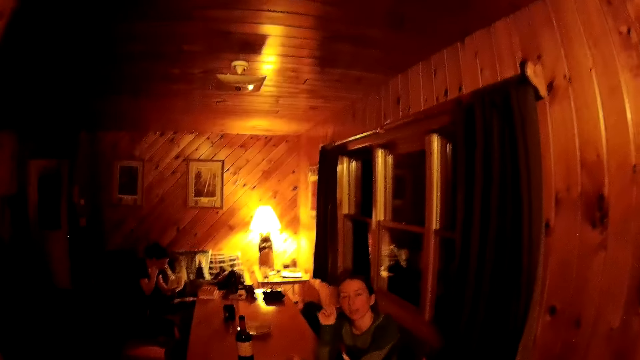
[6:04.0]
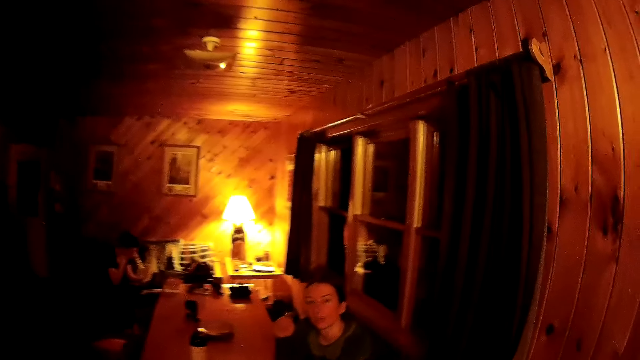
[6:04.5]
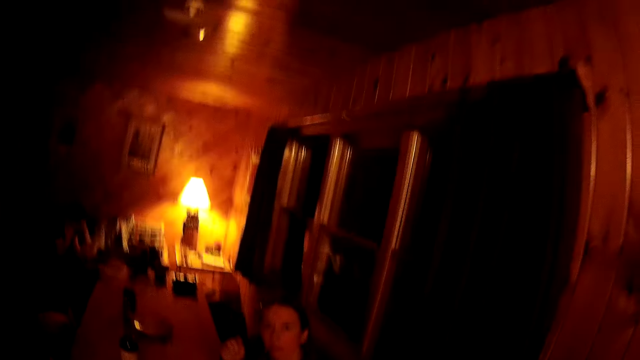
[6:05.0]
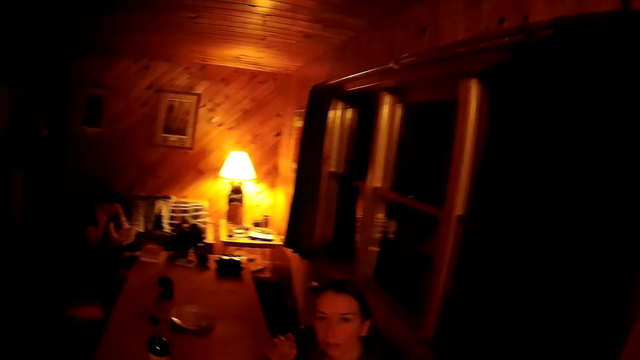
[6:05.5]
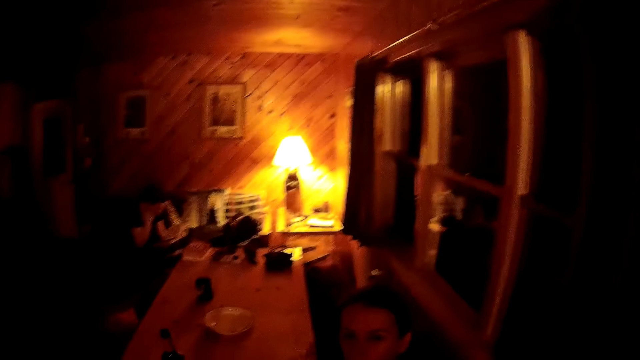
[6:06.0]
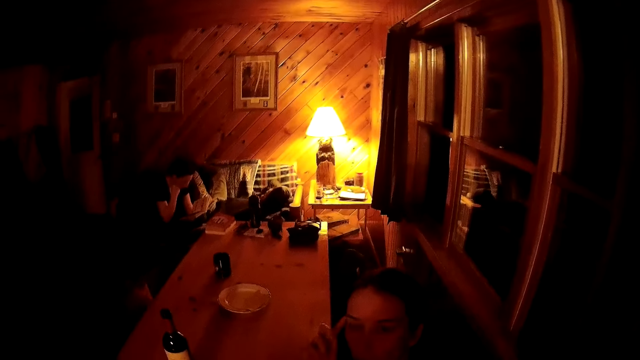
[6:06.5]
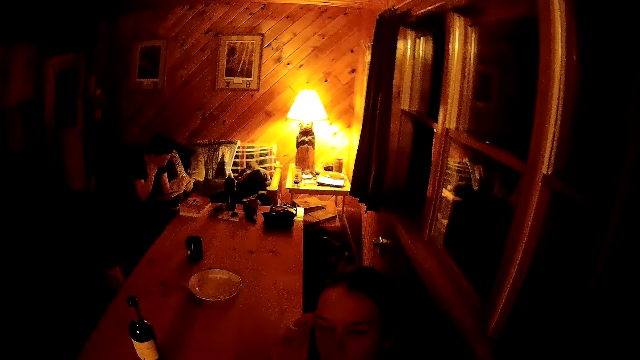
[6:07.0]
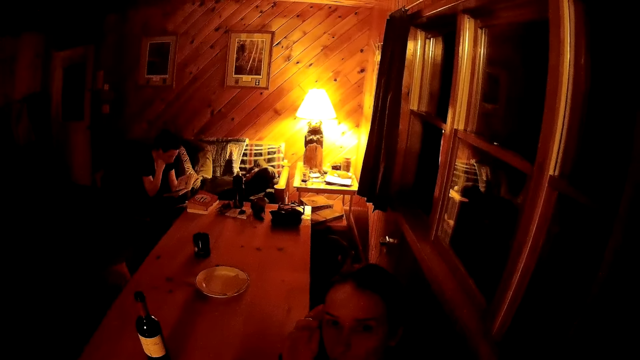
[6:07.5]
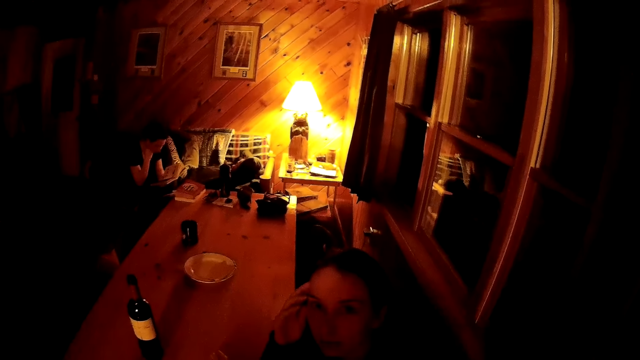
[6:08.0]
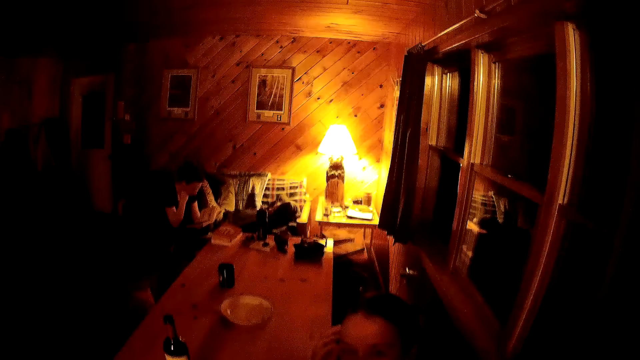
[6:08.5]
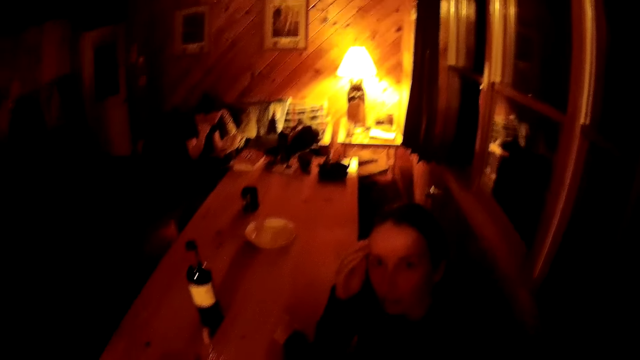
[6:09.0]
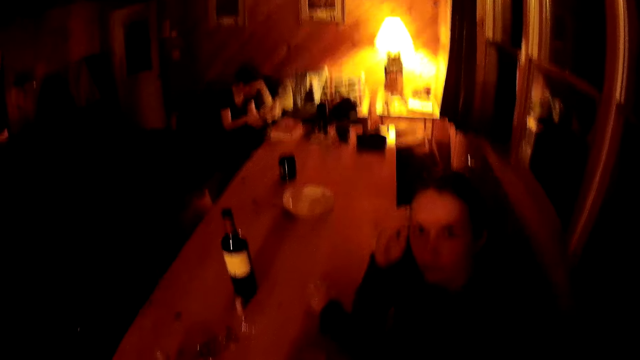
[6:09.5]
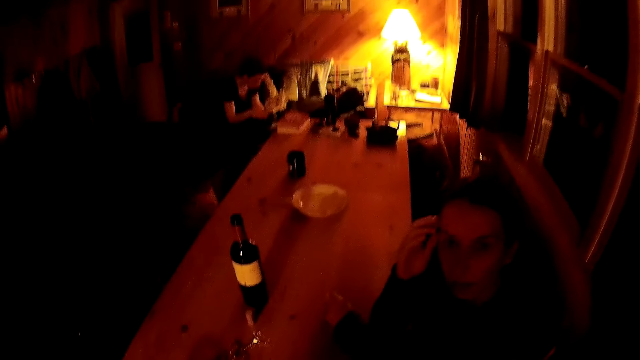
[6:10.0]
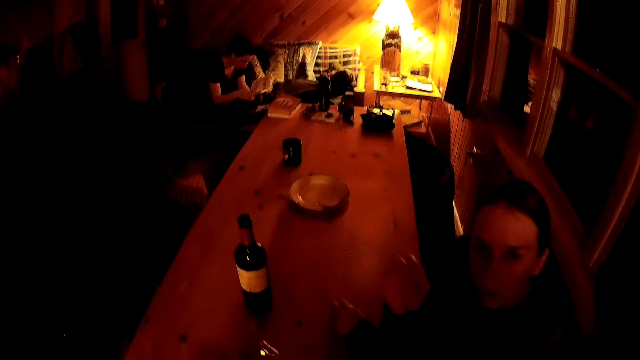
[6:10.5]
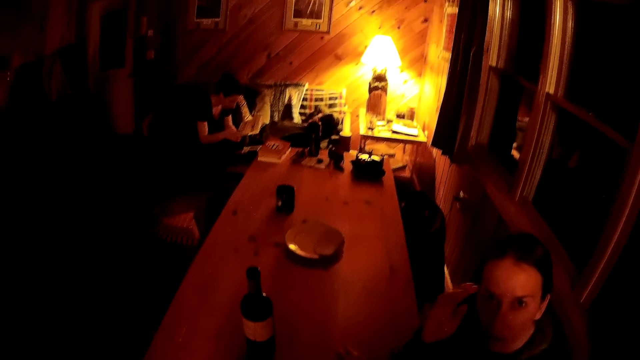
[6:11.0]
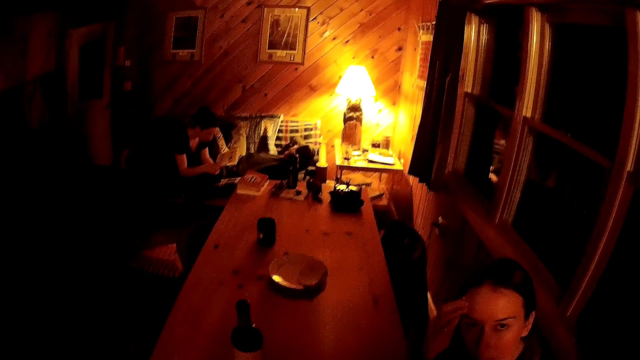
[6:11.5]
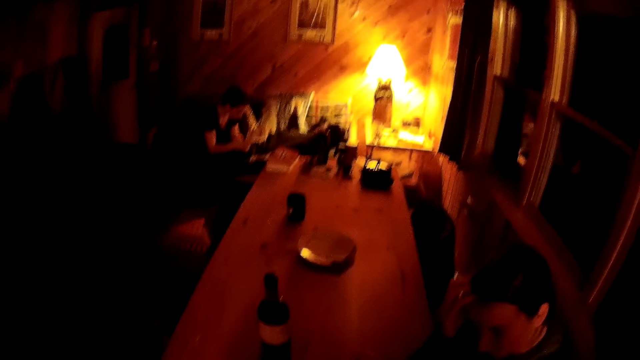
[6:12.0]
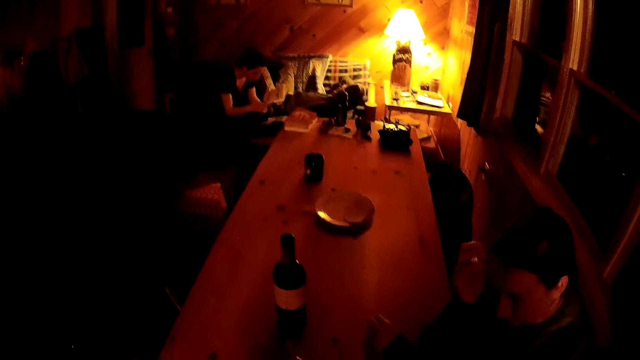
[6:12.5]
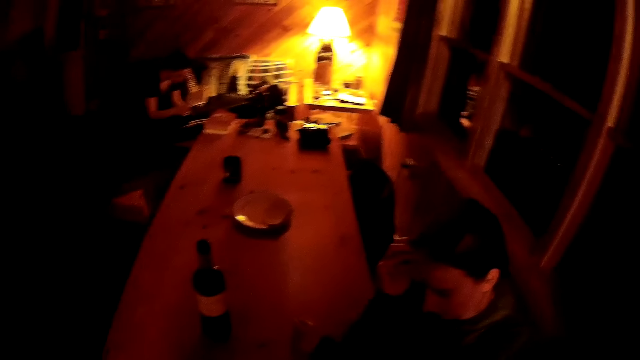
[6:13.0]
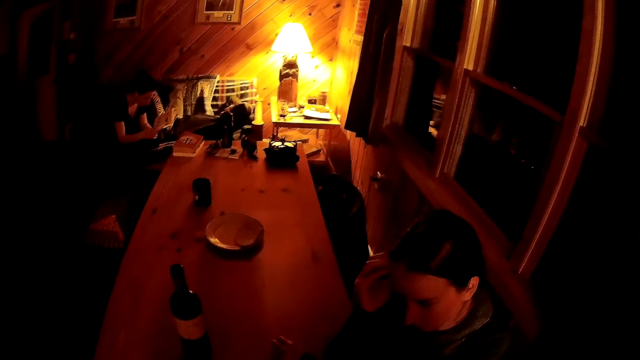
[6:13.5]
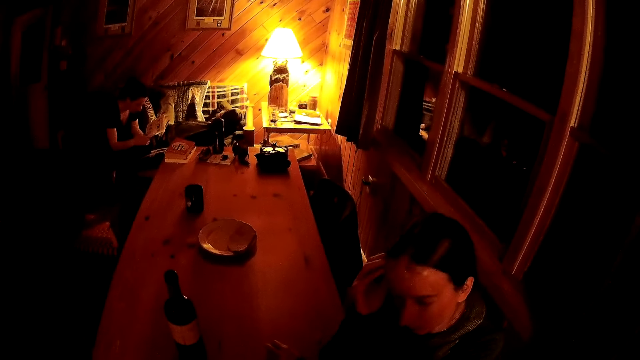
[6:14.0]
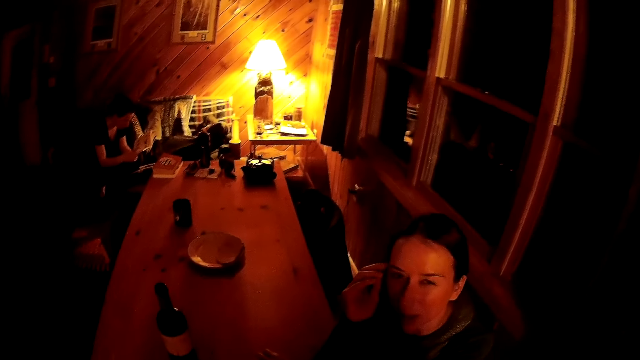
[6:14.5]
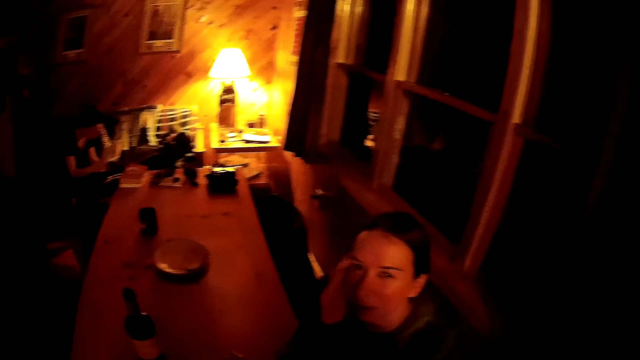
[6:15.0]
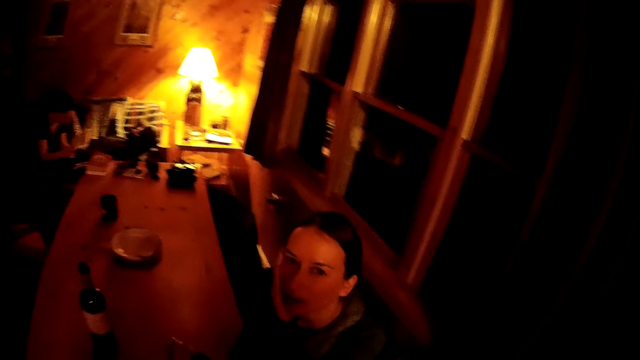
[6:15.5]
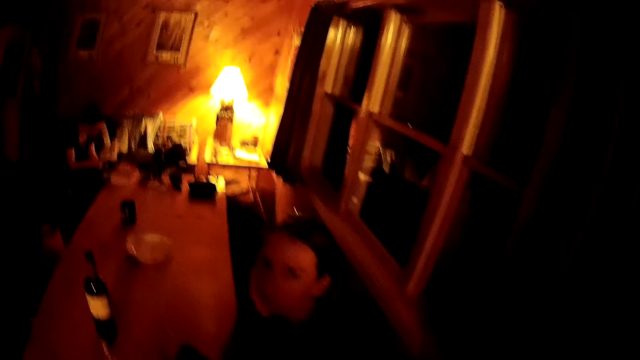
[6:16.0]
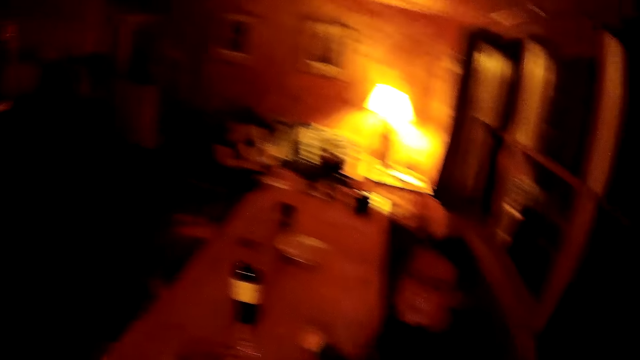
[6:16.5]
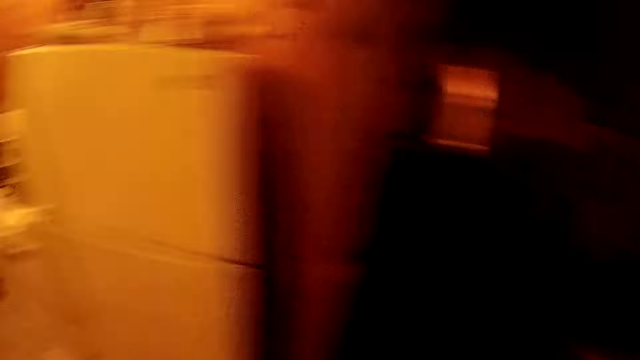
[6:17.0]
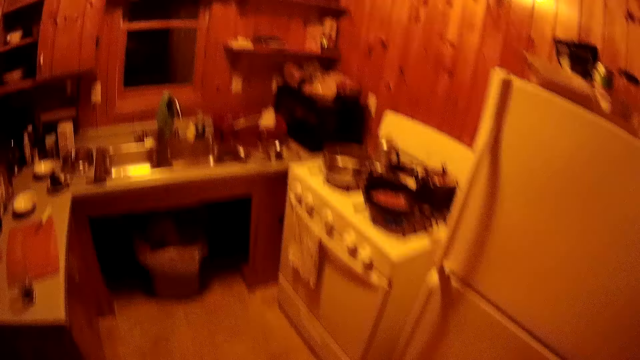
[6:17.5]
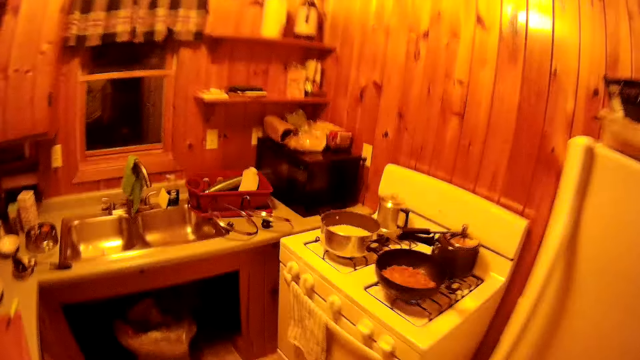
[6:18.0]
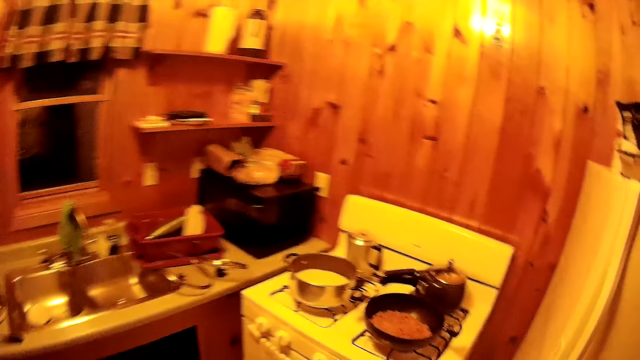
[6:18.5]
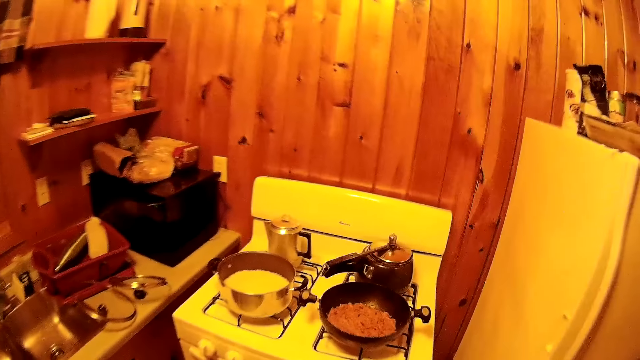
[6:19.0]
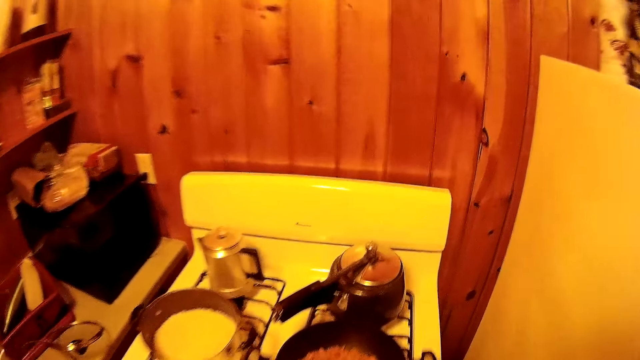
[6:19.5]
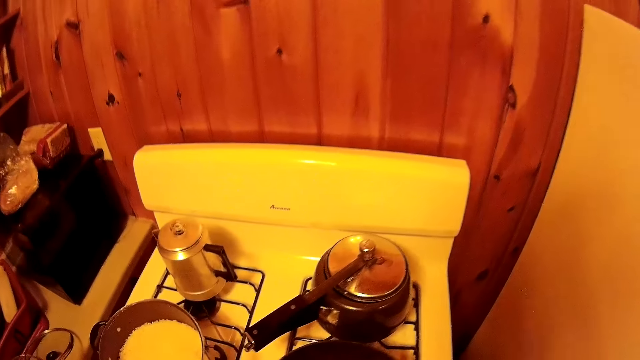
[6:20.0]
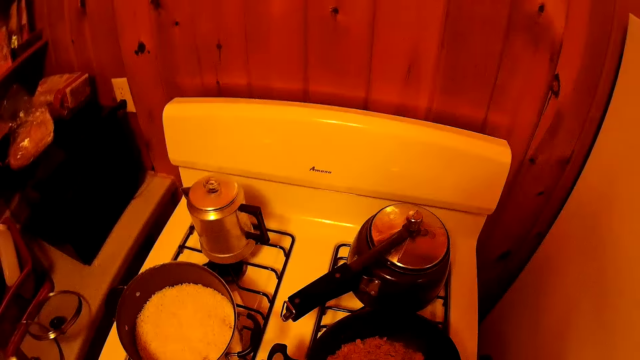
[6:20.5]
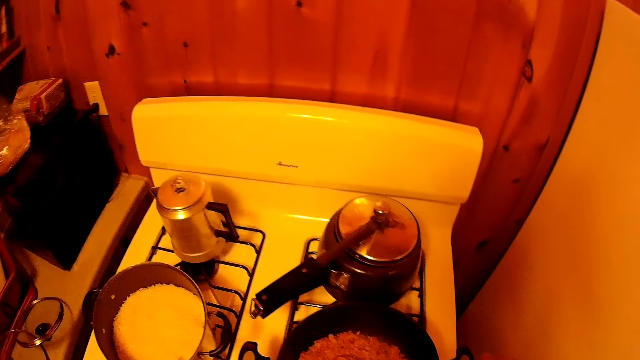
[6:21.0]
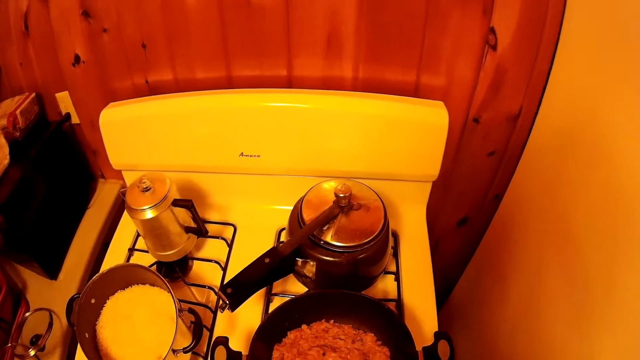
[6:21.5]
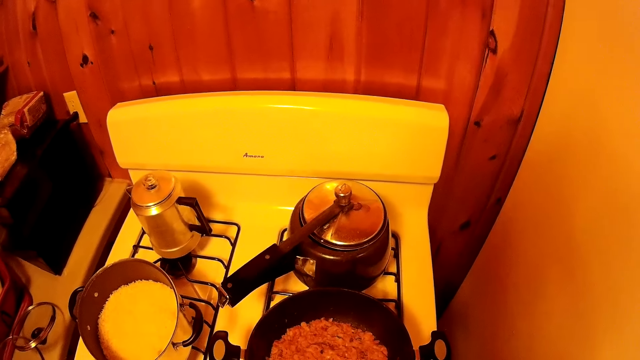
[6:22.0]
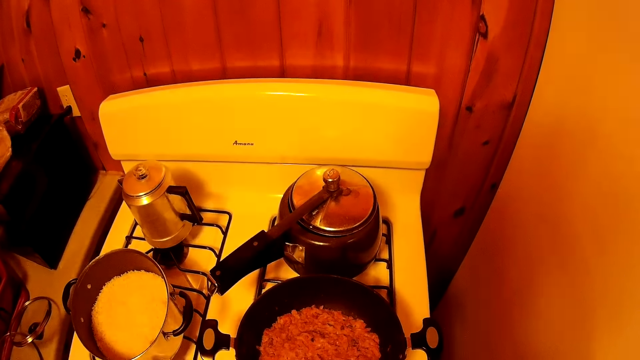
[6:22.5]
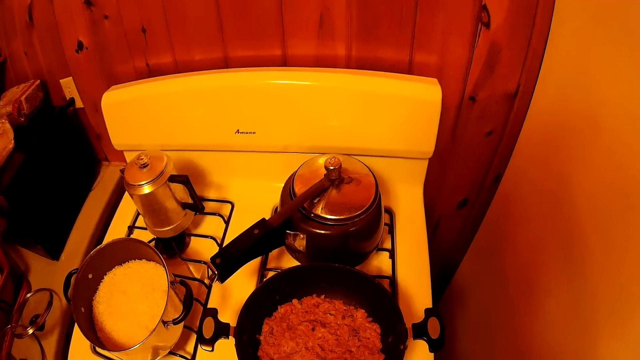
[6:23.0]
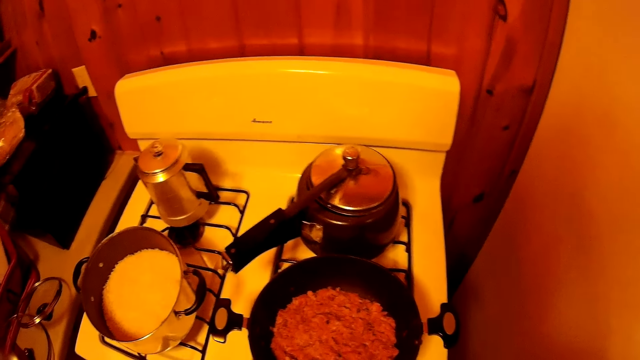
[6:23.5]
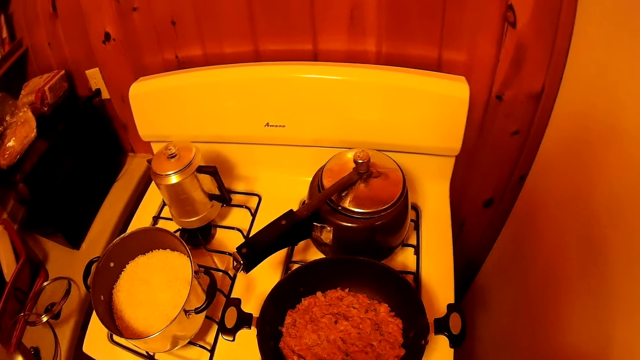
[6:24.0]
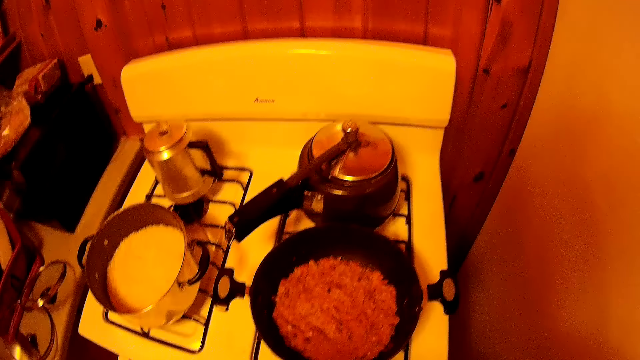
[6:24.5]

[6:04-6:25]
A woman touches the side of the camera wearer's face. The camera wearer looks at the food on the cooker.
